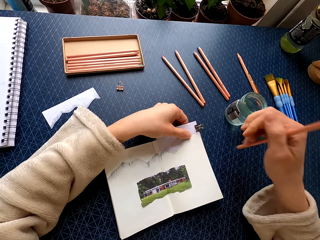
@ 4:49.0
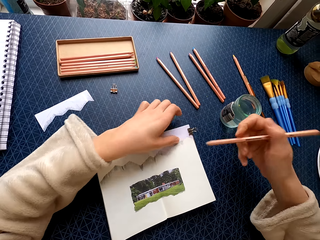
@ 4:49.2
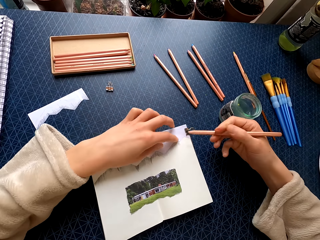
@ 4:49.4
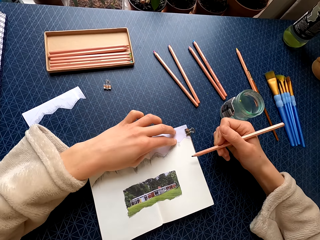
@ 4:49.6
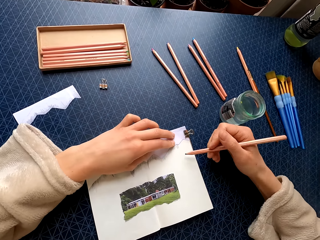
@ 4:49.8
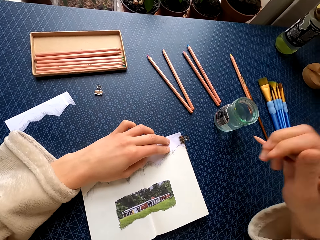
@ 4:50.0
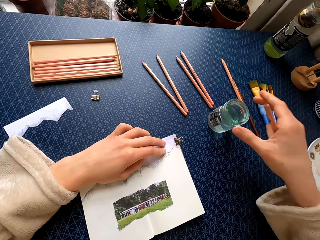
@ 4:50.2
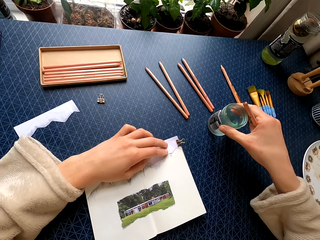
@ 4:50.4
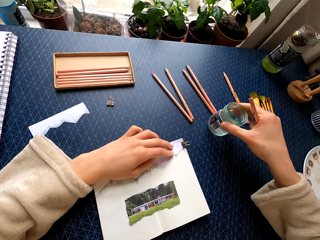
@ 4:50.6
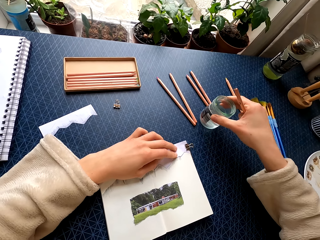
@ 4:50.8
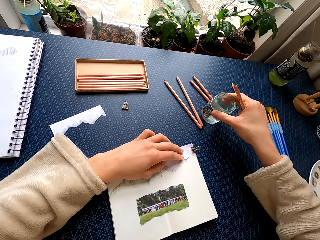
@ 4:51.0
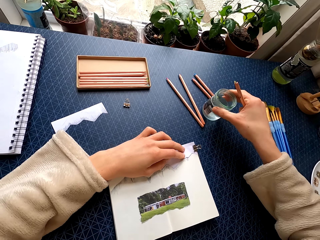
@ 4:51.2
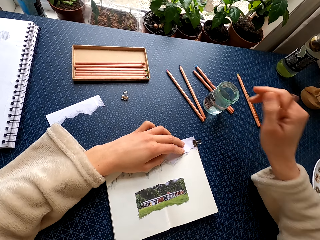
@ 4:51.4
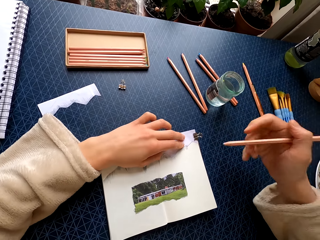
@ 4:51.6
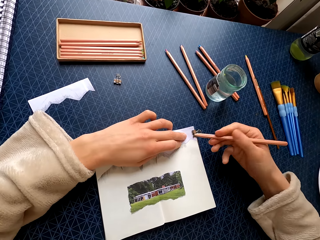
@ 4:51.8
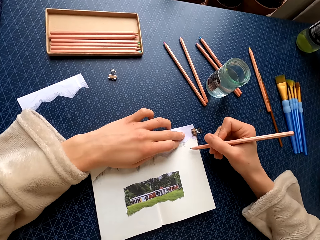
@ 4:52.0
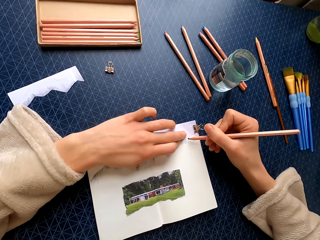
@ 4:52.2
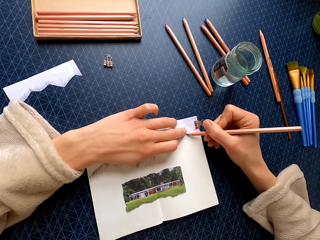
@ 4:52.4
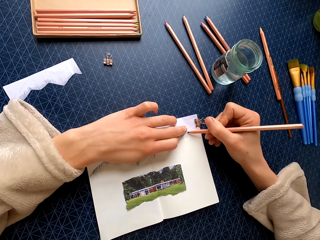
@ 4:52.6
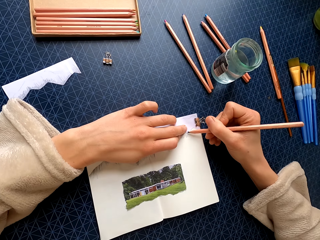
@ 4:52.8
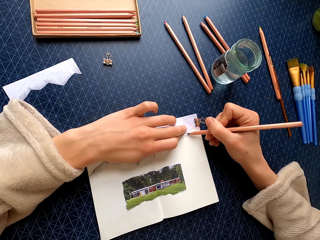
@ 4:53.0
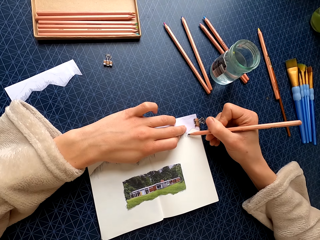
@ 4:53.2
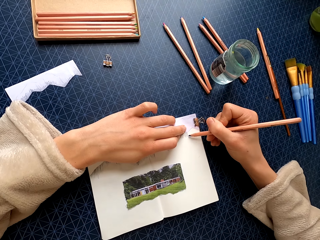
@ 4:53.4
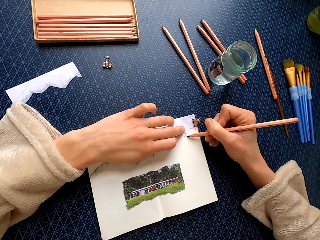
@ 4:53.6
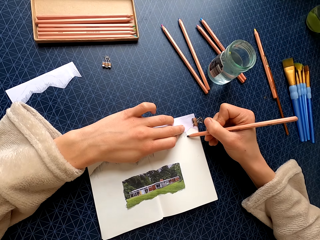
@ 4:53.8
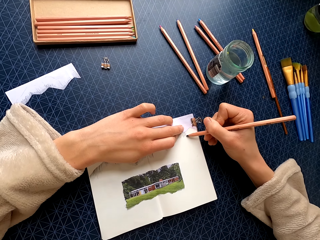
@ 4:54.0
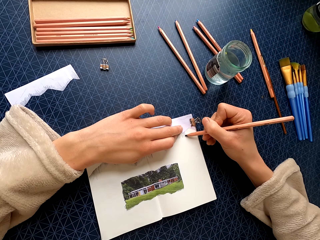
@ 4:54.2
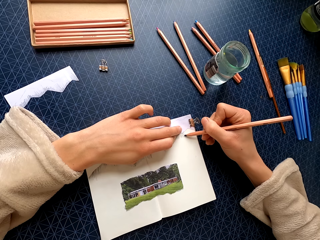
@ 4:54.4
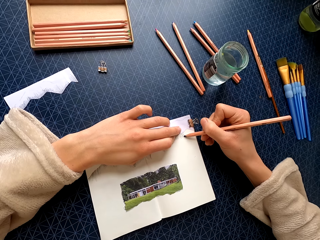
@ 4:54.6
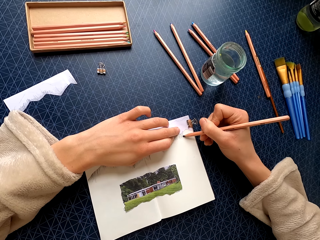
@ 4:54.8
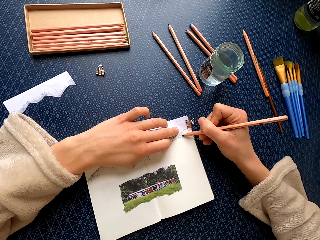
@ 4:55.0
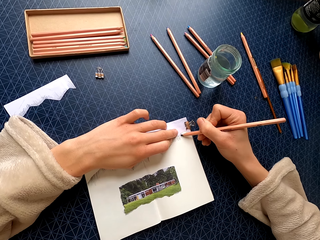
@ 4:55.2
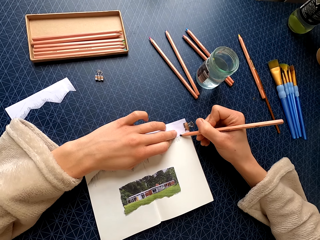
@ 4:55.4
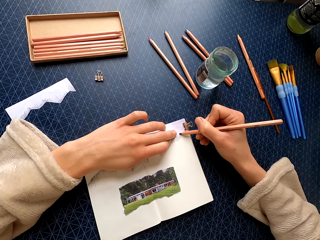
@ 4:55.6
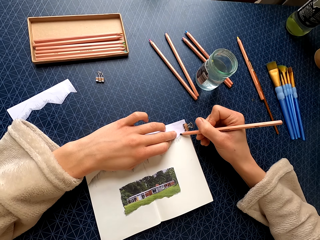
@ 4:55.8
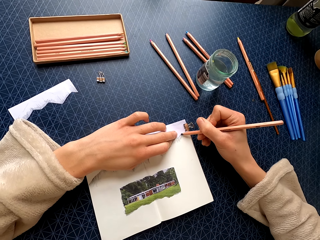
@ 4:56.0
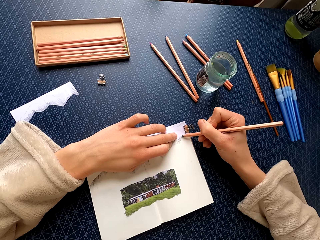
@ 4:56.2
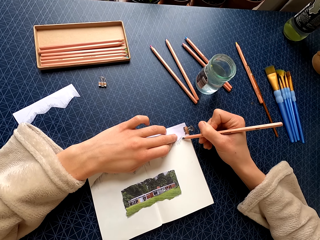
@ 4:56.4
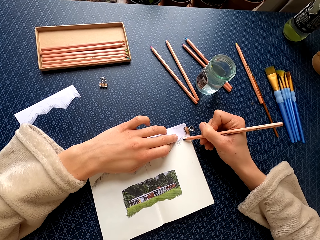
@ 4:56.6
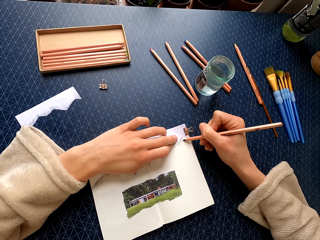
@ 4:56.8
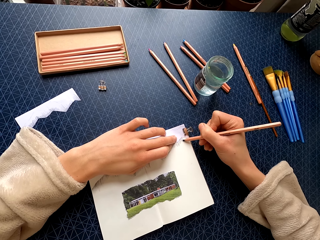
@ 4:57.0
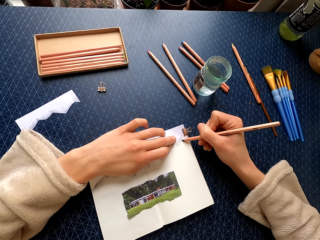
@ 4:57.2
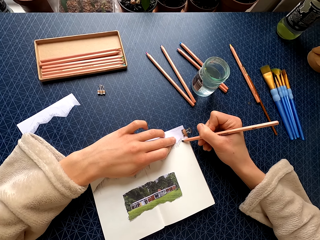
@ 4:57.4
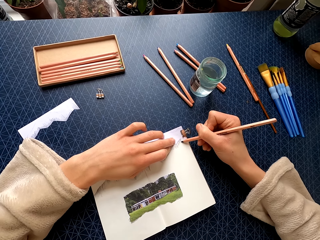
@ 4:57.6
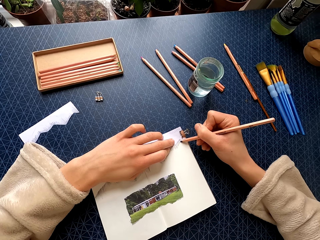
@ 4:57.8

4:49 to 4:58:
The camera wearer holds the piece of paper with her left hand. She picks the jar and places the jar on the table. She colors the book with the pencil.

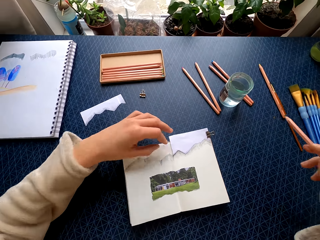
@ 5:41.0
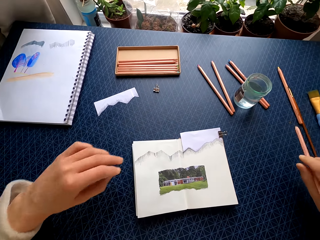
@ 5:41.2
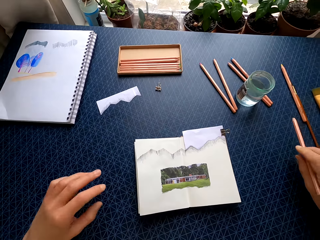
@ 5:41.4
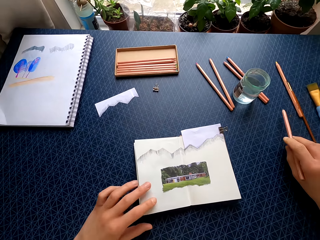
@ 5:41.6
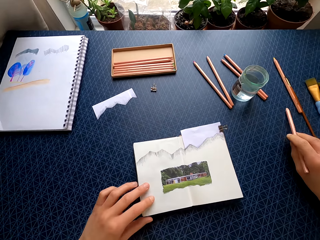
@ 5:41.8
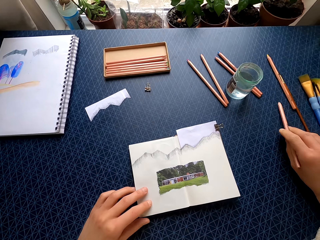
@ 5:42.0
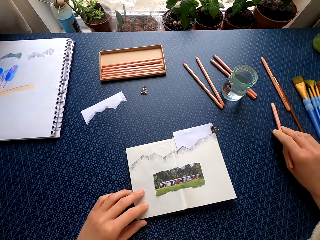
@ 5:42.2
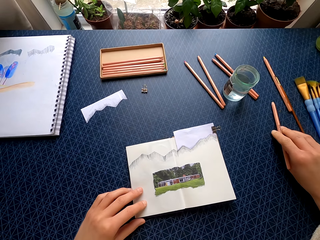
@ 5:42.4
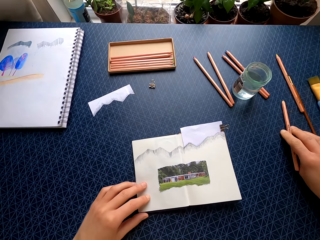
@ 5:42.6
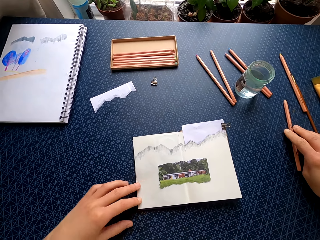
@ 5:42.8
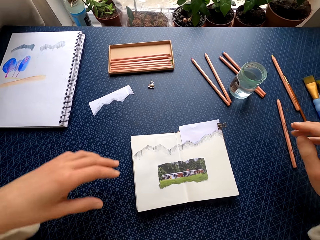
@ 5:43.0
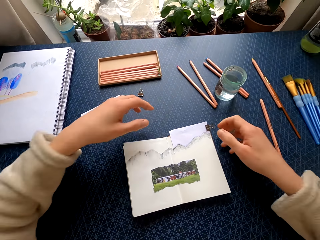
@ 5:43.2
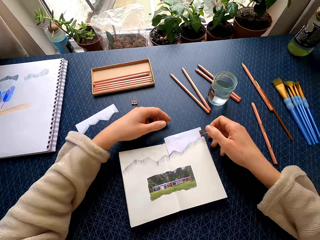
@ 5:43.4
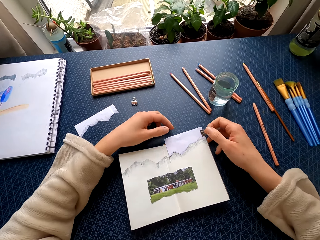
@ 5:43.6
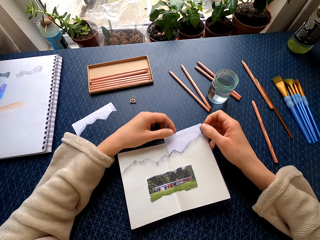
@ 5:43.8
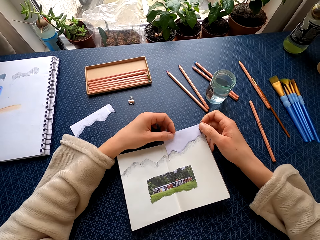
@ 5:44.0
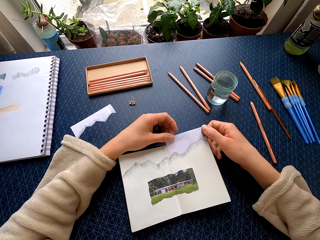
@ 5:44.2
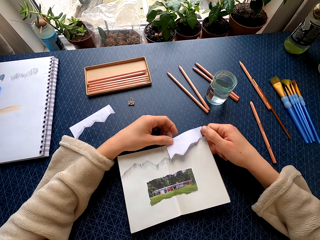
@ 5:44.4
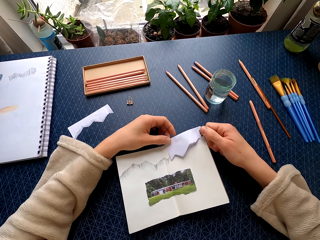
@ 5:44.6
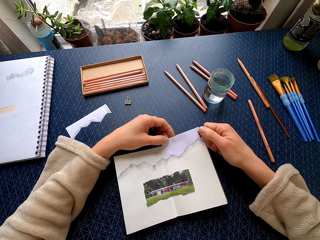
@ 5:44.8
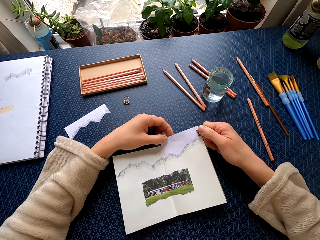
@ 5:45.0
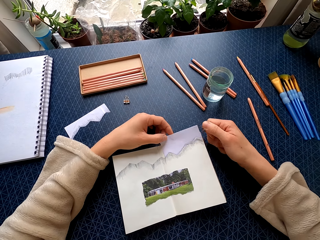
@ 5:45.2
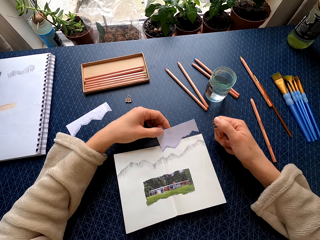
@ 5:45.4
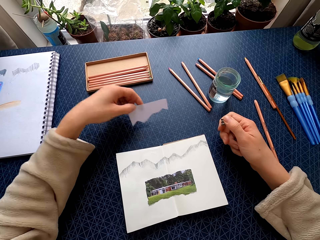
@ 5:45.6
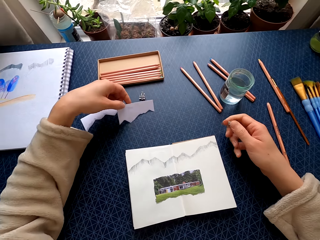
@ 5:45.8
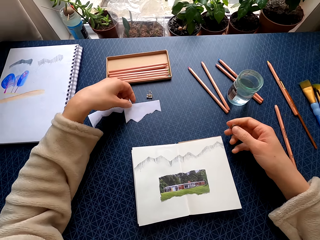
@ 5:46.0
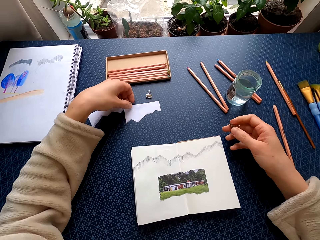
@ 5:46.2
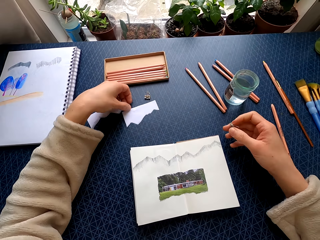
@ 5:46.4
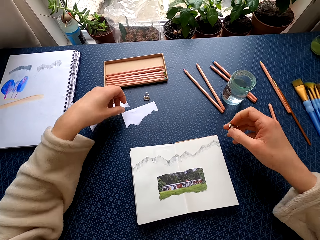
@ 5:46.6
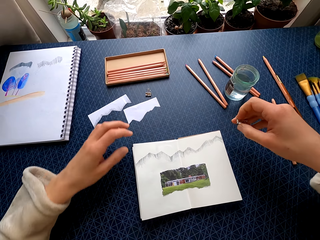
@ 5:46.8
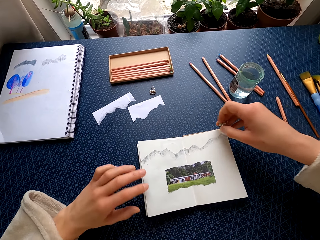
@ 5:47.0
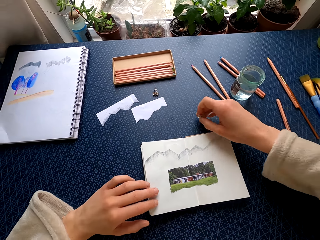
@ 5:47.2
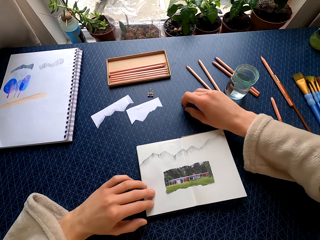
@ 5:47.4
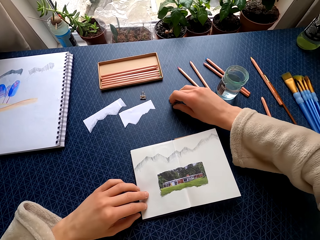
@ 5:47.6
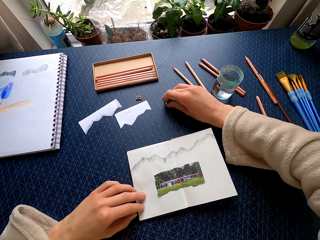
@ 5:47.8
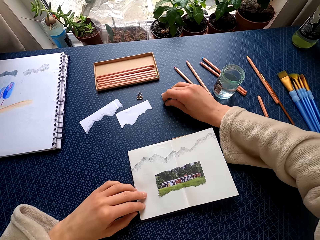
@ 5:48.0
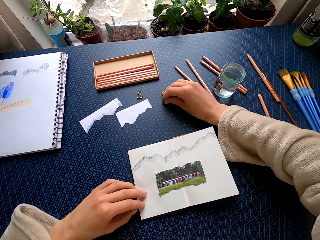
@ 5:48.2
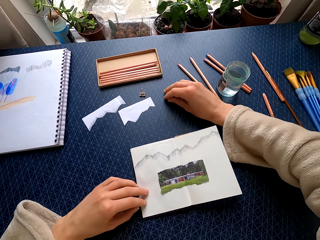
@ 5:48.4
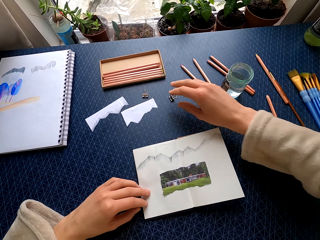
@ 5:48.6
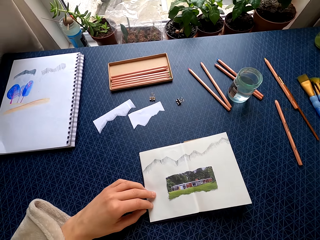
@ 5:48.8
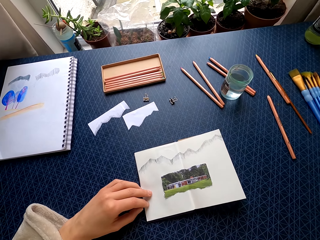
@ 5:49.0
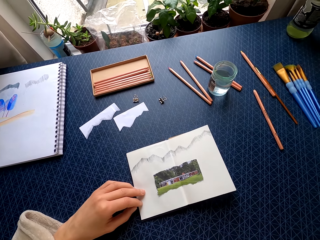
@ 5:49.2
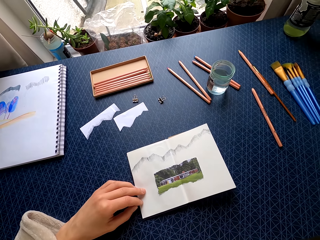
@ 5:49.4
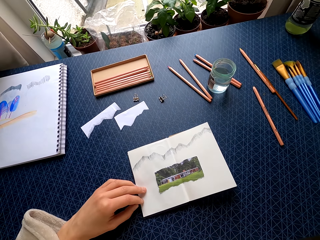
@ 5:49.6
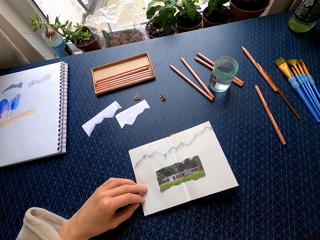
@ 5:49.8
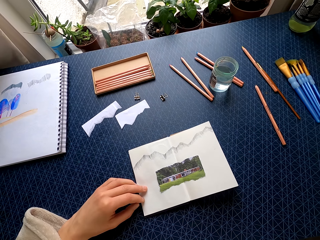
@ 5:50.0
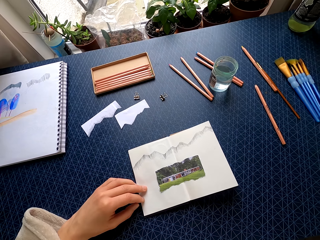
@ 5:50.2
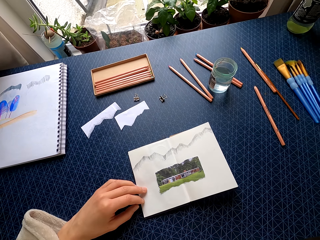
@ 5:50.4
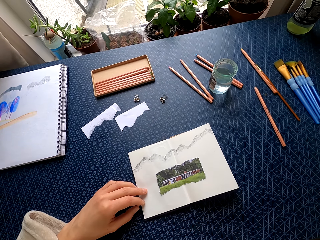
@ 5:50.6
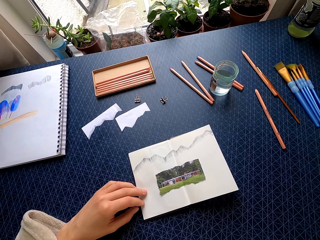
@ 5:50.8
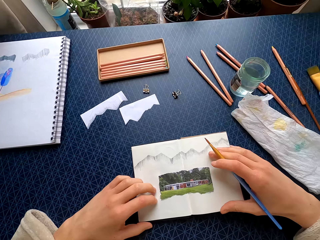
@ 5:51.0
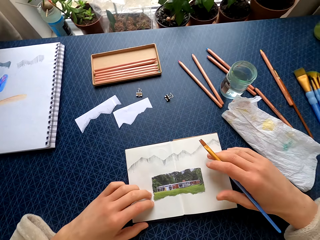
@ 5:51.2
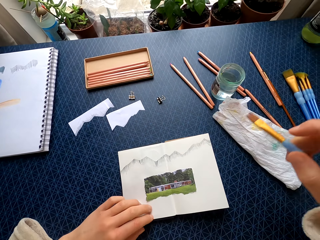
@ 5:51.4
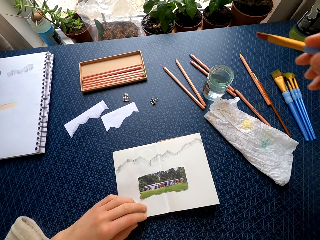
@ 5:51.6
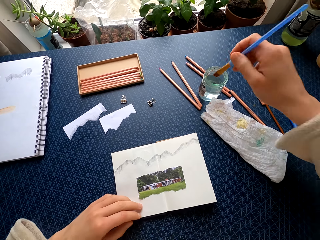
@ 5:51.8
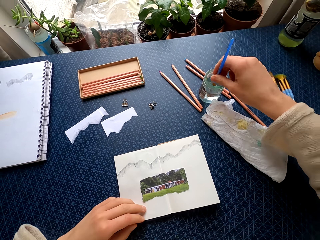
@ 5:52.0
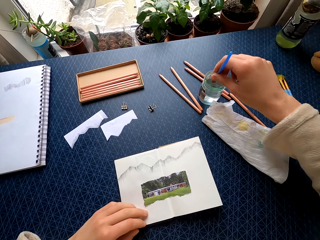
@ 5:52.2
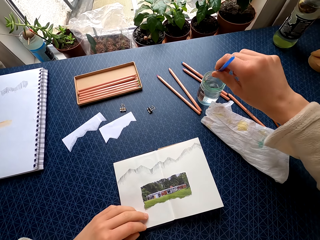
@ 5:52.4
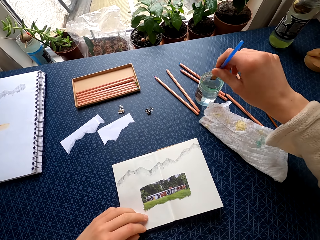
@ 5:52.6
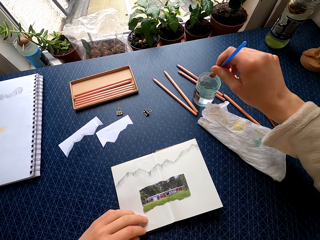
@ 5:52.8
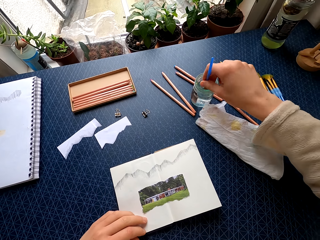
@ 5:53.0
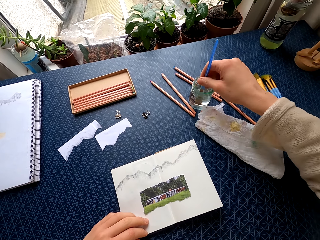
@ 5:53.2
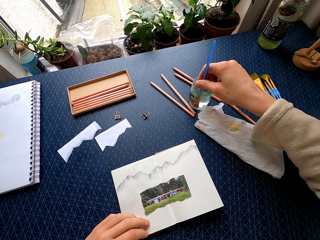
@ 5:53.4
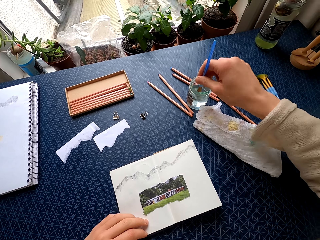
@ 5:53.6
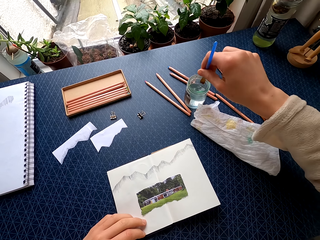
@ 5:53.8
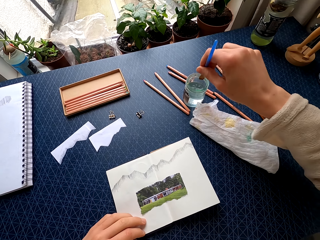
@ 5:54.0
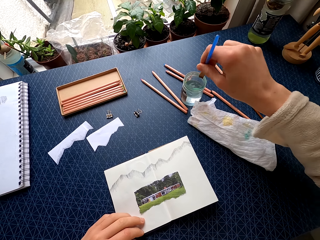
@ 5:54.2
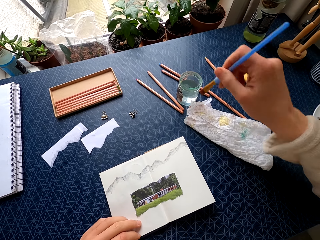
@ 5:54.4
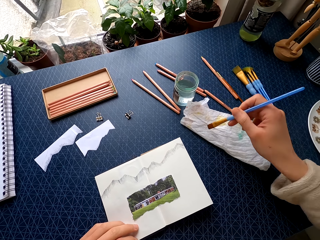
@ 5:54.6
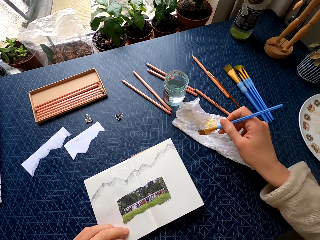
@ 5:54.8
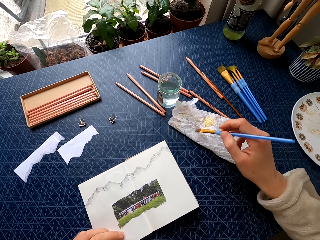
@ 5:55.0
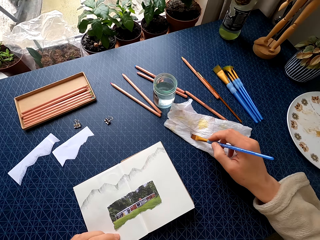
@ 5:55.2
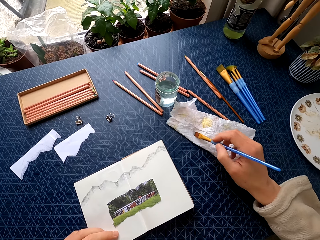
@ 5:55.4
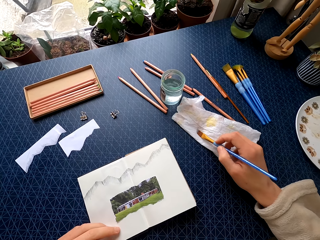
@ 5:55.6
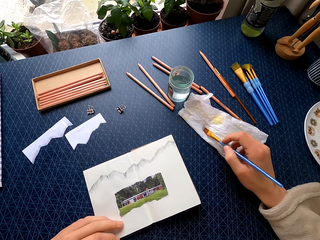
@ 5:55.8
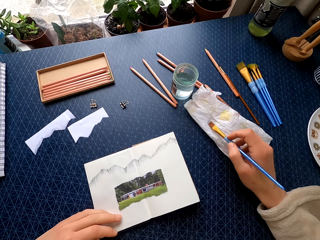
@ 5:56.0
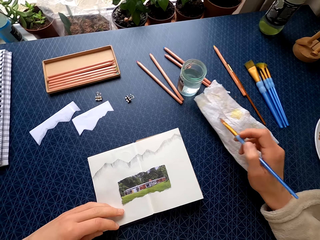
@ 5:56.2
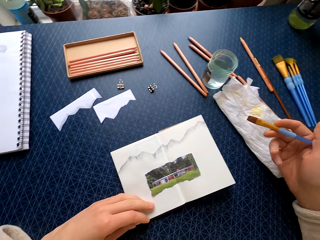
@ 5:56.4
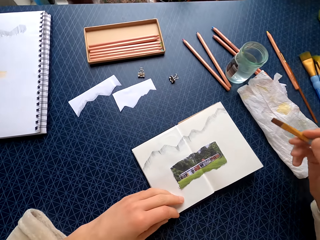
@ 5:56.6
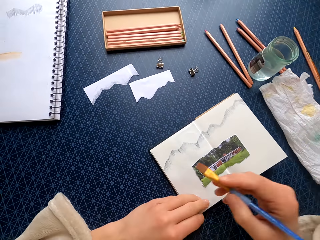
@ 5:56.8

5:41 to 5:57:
The camera wearer places the color pencil on the table. She holds the clip with her right hand. She holds the page with her left hand. She removes the clip on the piece of paper. She picks the piece of paper and places the piece of paper on the table. She places the clip on the table. She lifts her right hand. She adjusts the camera. She holds the book. She holds the paint brush. She dips the paint brush in the jar. She wipes the brush on the paper towel.
